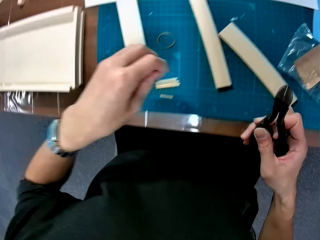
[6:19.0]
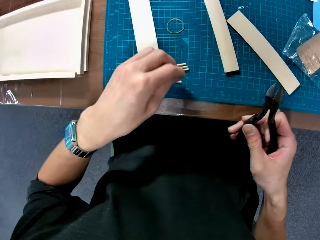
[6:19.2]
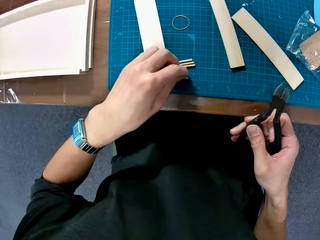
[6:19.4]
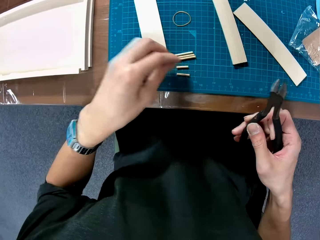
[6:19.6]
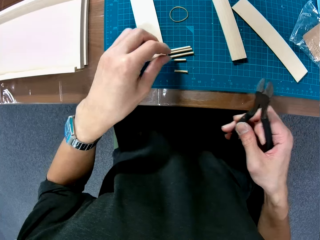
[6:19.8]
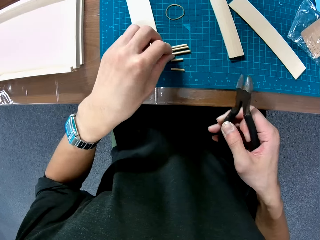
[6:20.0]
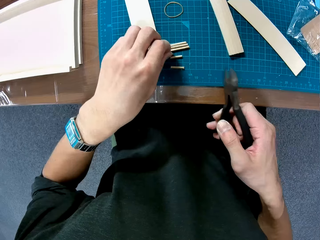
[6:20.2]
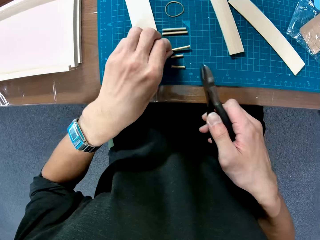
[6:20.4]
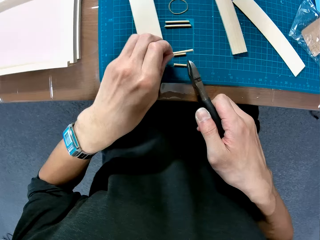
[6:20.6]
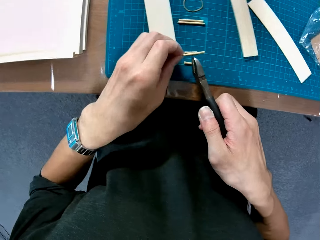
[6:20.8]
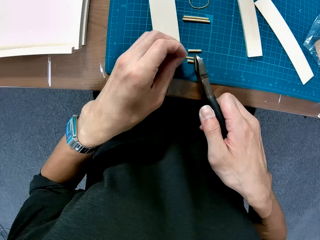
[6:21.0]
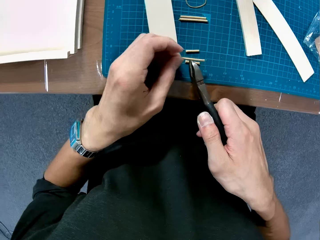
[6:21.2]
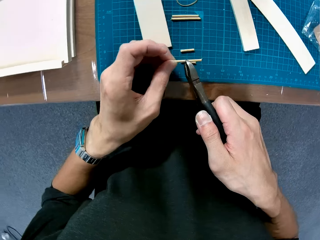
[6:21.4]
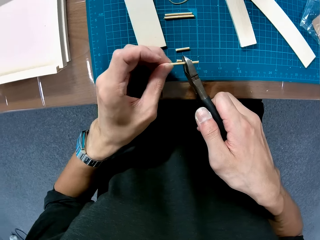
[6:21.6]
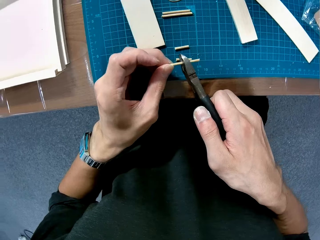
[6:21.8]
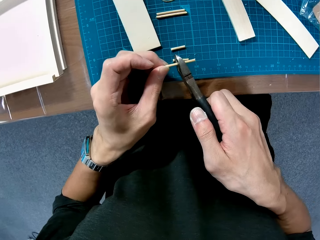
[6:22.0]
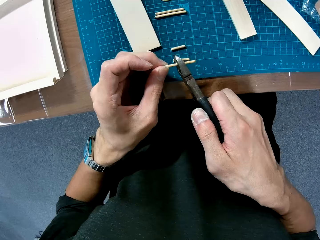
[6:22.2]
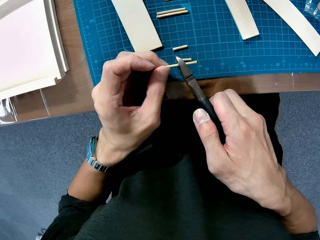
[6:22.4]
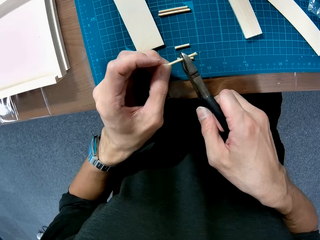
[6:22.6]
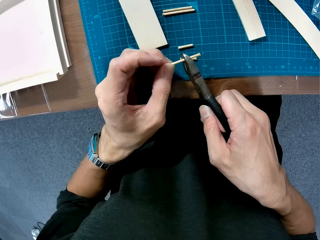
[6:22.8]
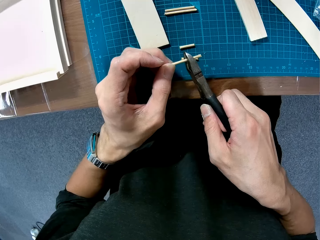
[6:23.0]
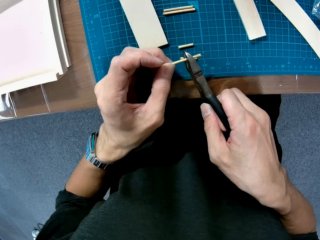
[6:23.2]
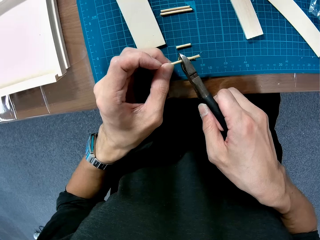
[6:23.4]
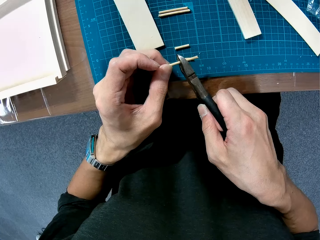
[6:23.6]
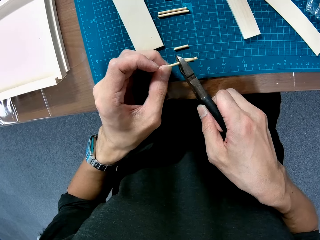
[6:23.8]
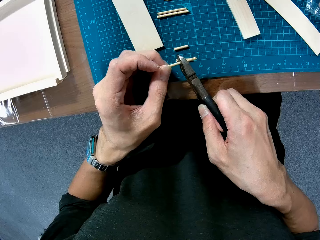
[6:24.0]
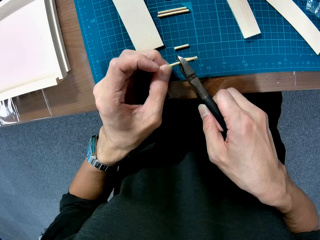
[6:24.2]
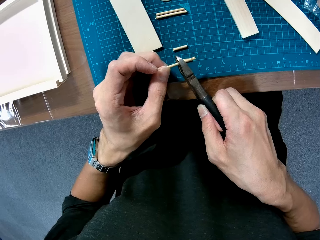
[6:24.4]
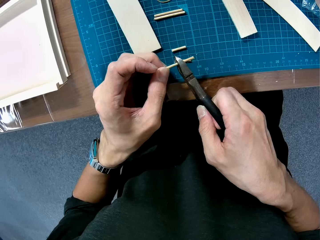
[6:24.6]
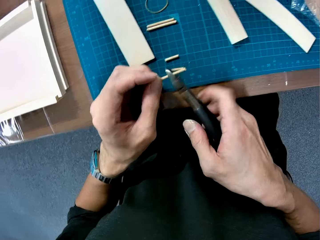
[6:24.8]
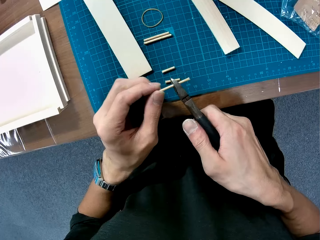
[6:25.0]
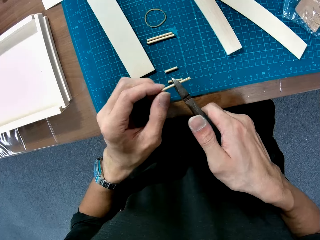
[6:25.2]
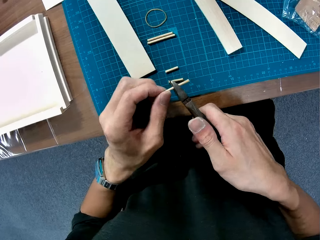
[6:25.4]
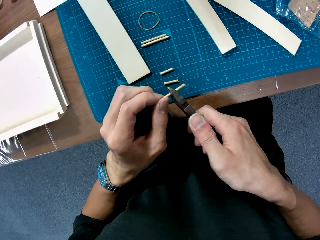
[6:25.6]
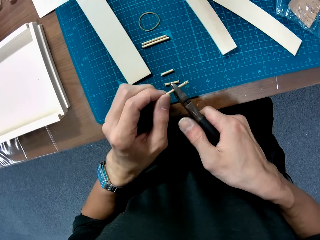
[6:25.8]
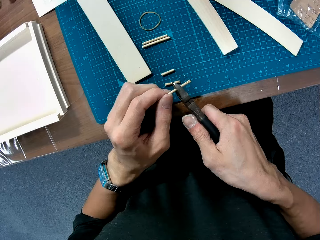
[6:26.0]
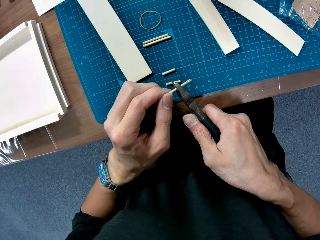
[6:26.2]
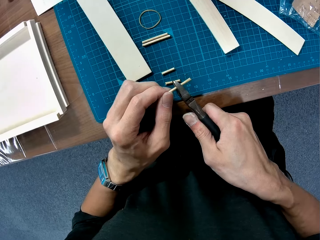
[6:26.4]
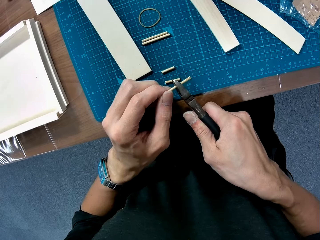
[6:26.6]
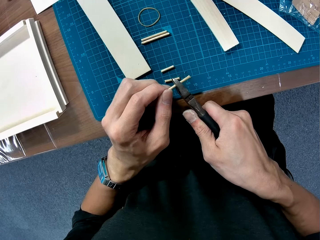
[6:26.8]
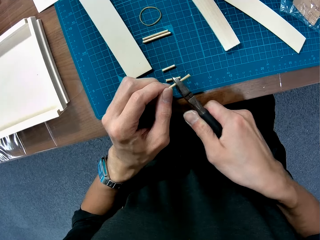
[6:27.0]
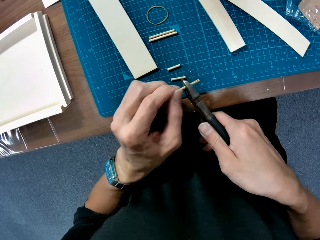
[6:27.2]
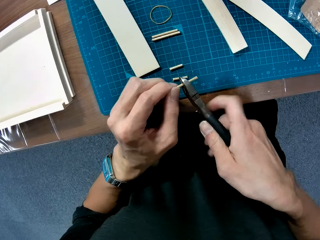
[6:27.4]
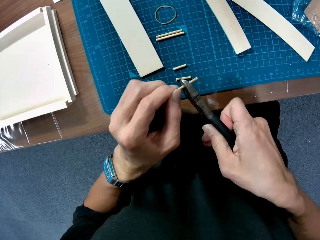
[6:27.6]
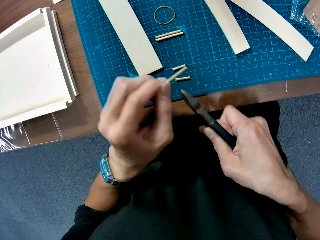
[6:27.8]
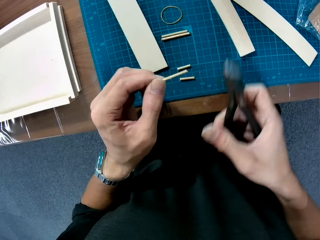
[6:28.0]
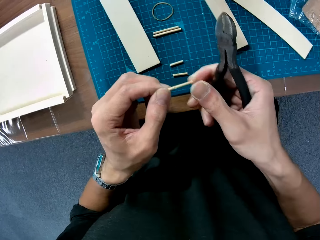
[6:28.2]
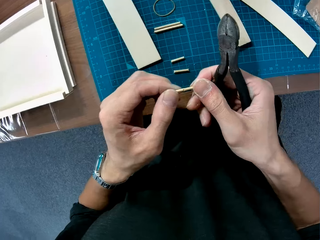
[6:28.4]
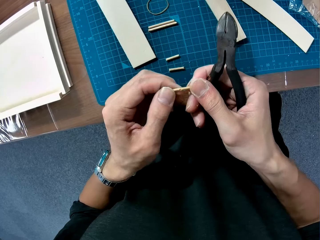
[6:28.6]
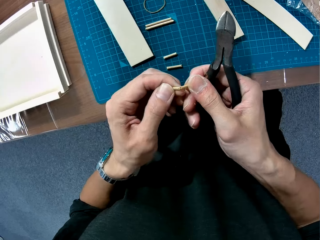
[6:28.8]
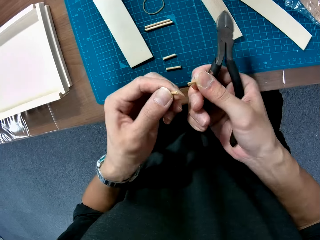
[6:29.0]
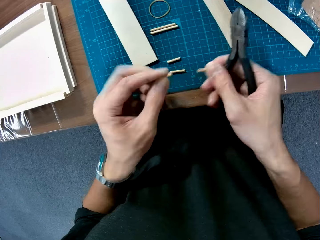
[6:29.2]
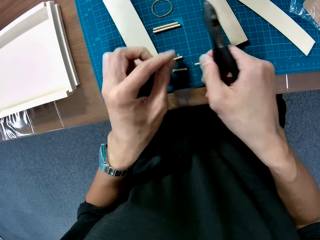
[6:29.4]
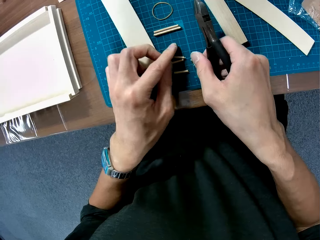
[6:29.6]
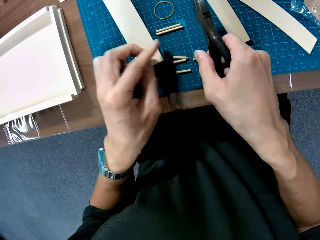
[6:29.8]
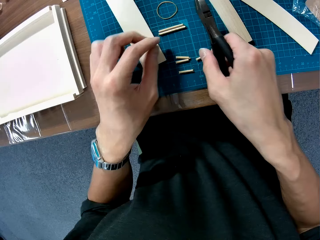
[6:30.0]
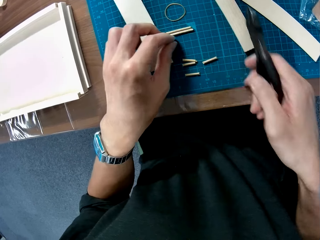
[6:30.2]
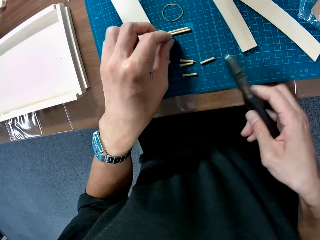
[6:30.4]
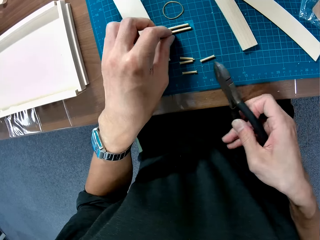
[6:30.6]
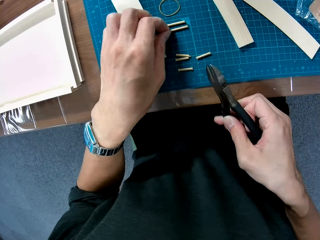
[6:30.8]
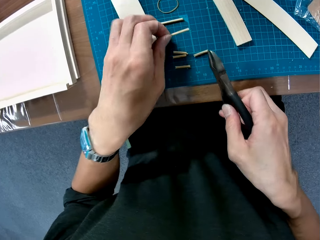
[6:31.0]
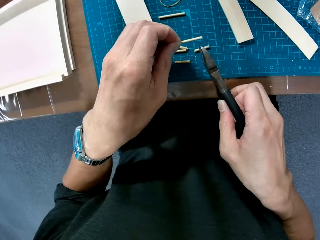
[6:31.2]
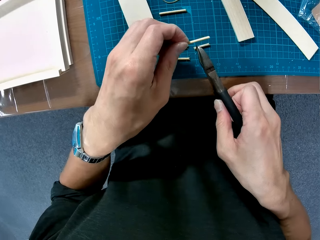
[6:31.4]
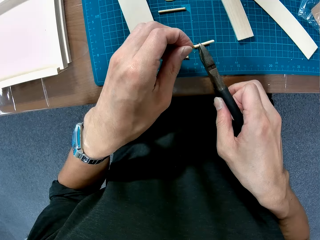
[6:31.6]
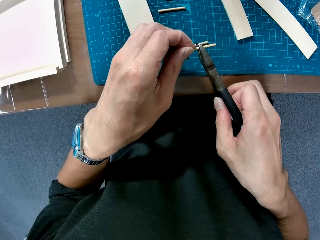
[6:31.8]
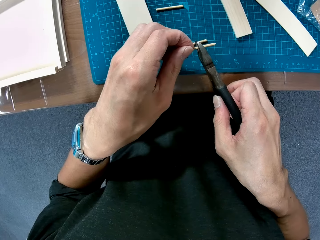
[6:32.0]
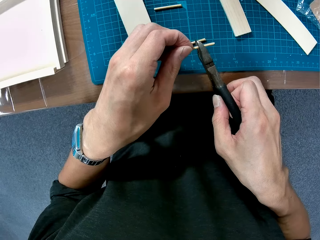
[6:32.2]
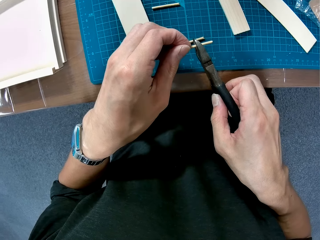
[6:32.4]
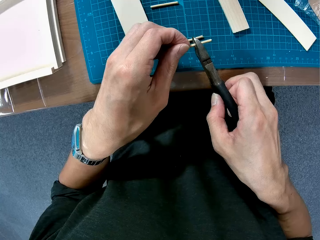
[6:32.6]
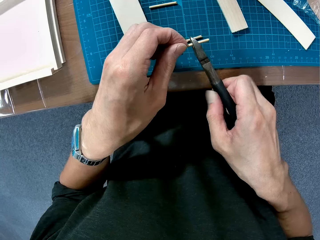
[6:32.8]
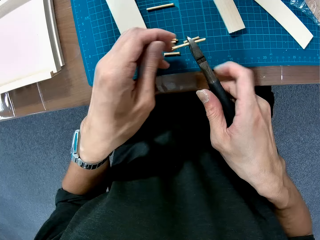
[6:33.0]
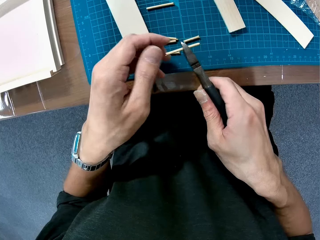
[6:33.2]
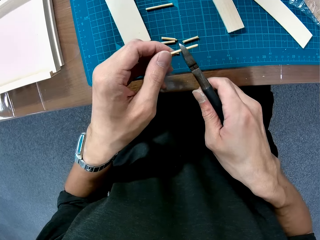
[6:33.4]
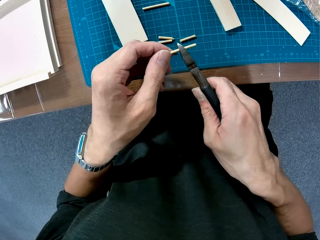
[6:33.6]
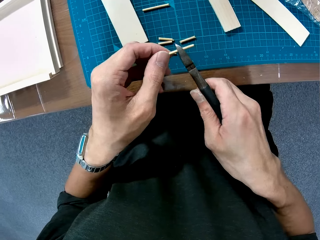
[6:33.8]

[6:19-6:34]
The camera wearer places the wooden curling piece on the cutting mat. He picks up a wooden curling piece. He marks the wooden curling piece with the pliers. He cuts the piece of wood with the pliers. He removes the wooden curling piece in the pliers. He holds the wooden curling piece with both hands. He breaks the pieces of wood with his hands. He places the wooden curling pieces on the cutting mat. He picks up a wooden curling piece. He marks the wooden curling piece with the pliers. He cuts the piece of wood with the pliers.

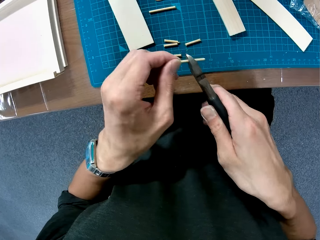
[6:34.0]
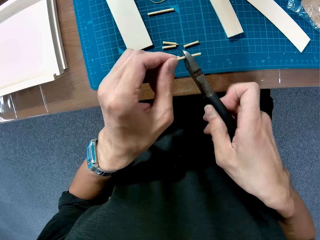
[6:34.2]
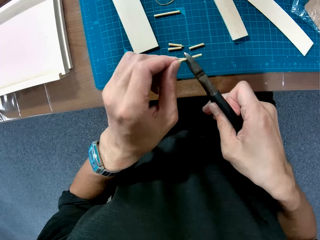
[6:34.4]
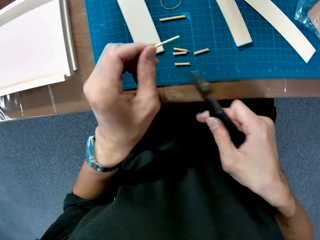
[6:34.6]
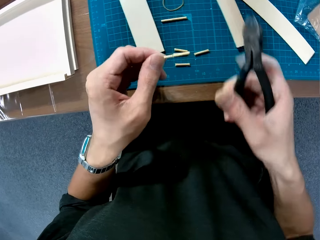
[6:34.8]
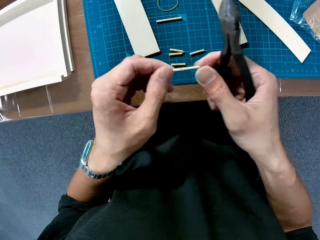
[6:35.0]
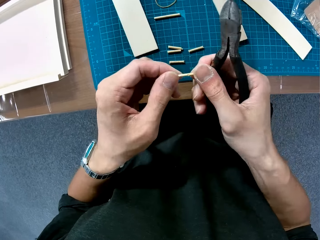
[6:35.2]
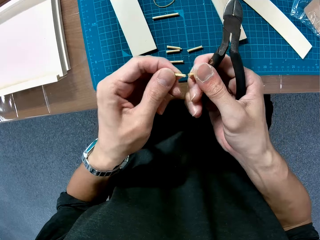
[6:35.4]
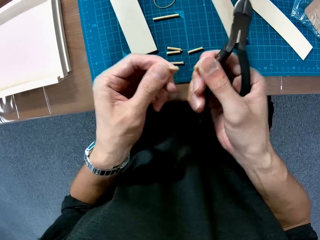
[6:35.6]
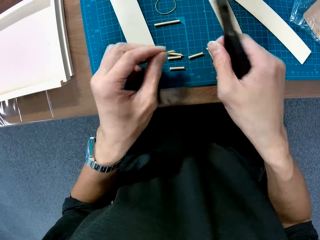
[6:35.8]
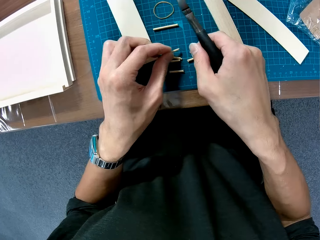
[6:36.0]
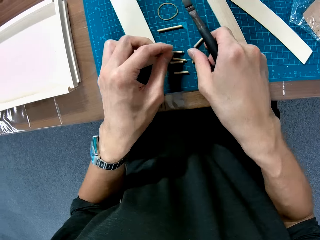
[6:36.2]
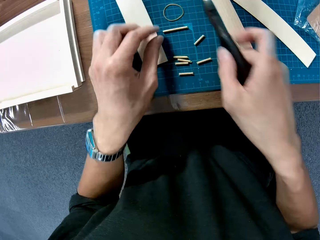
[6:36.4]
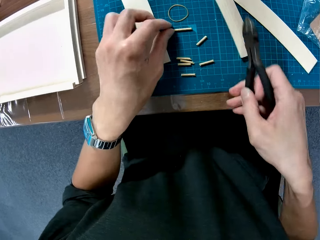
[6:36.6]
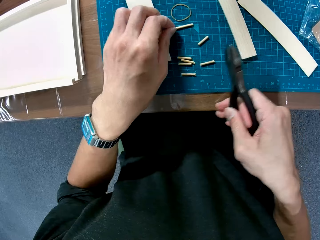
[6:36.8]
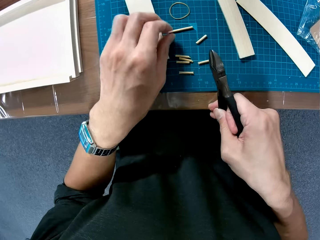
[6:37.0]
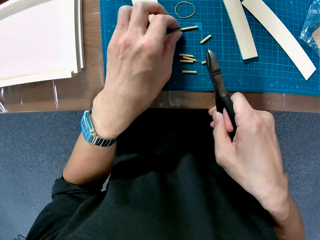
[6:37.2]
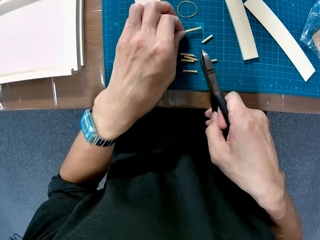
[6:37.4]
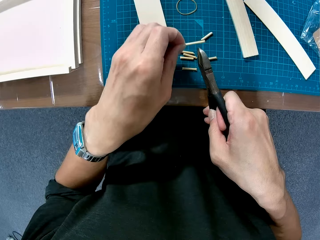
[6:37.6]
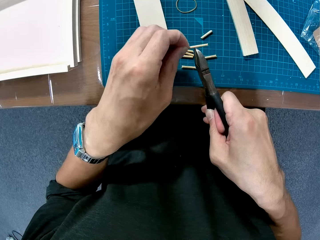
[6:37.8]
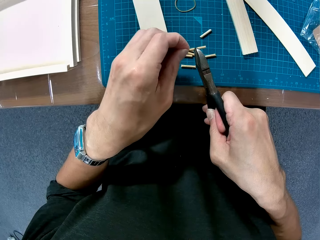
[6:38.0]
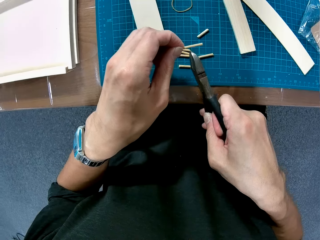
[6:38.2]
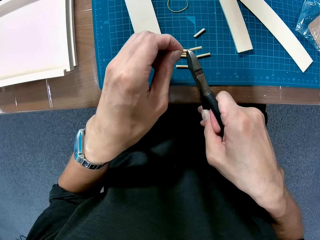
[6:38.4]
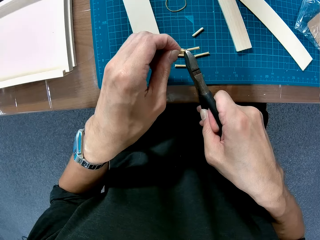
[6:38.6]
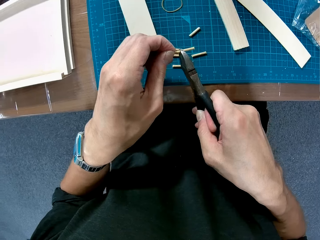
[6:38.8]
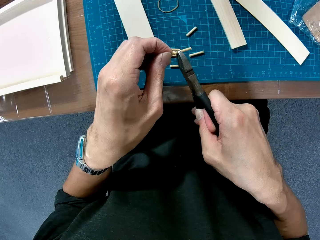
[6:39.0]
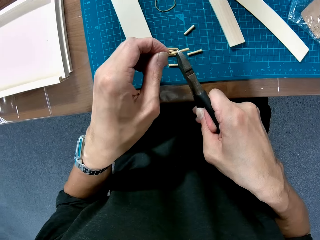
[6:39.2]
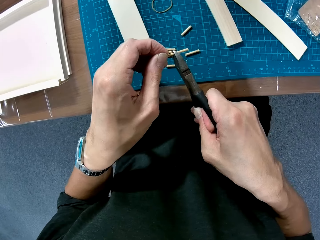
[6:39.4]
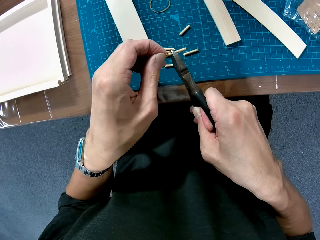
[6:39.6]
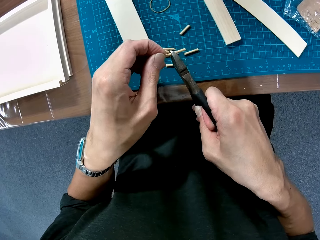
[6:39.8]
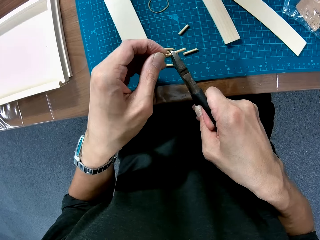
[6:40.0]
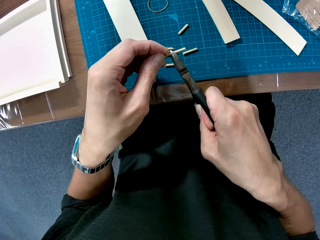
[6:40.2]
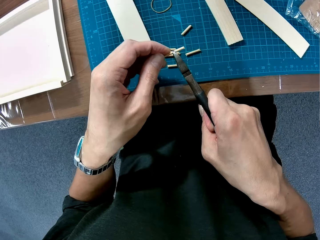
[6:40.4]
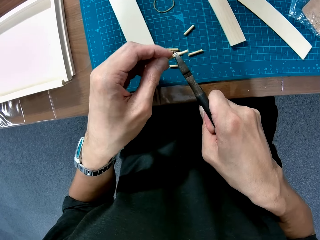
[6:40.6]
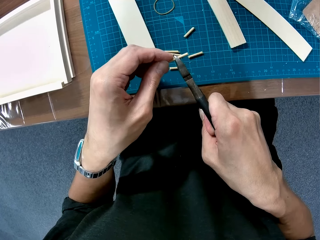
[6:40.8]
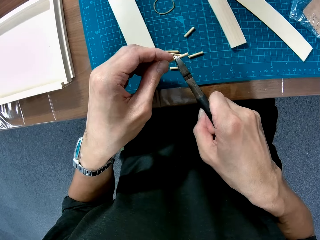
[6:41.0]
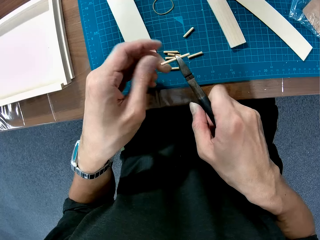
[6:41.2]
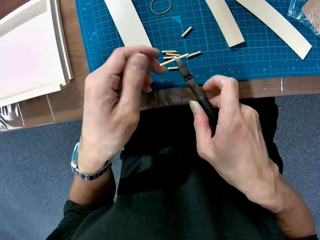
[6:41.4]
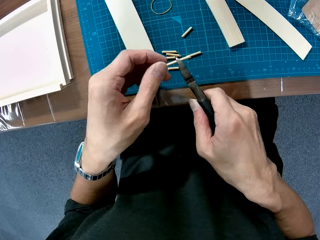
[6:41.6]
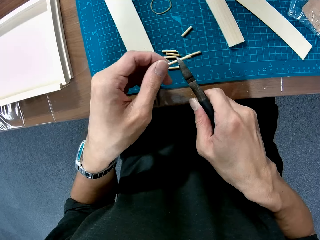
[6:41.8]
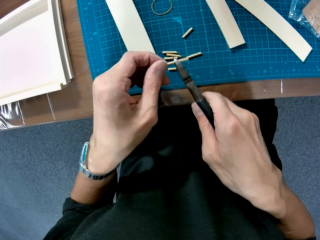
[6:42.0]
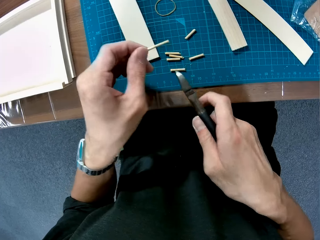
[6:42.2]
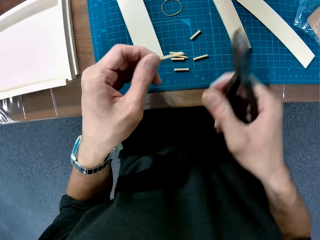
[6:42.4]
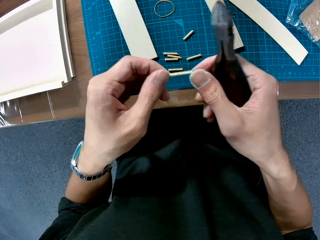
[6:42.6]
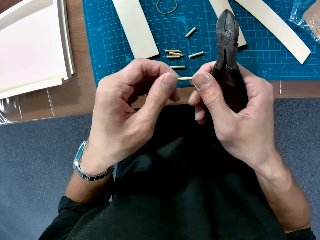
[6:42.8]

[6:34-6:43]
The camera wearer removes the wooden curling piece in the pliers. He holds the wooden curling piece with both hands. He breaks the pieces of wood with his hands. He places the wooden curling pieces on the cutting mat. He picks up a wooden curling piece. He marks the wooden curling piece with the pliers. He cuts the piece of wood with the pliers. He removes the wooden curling piece in the pliers.
